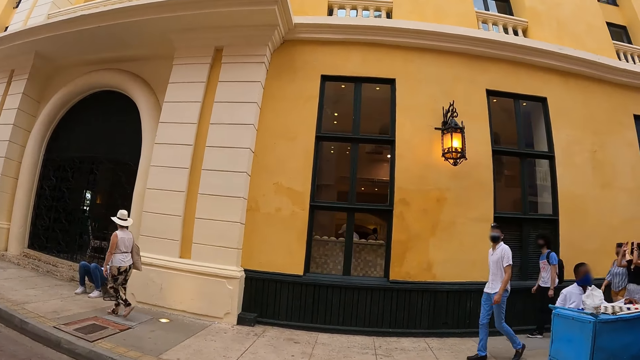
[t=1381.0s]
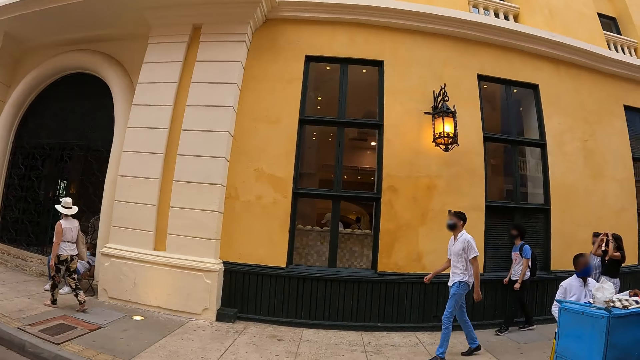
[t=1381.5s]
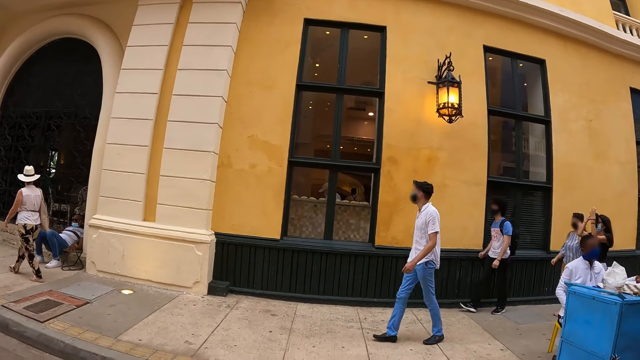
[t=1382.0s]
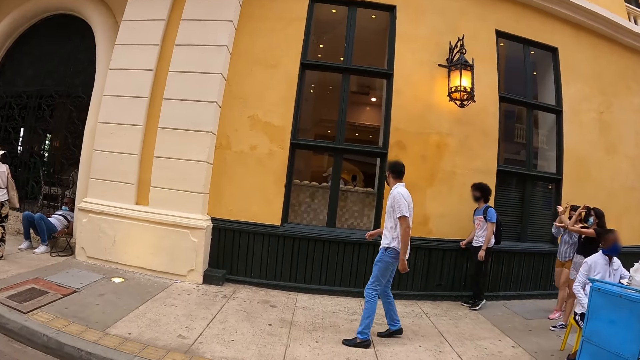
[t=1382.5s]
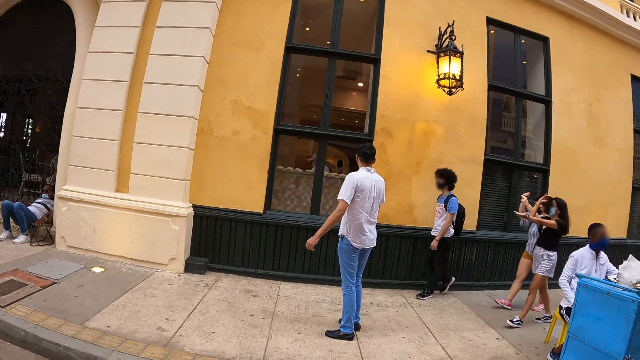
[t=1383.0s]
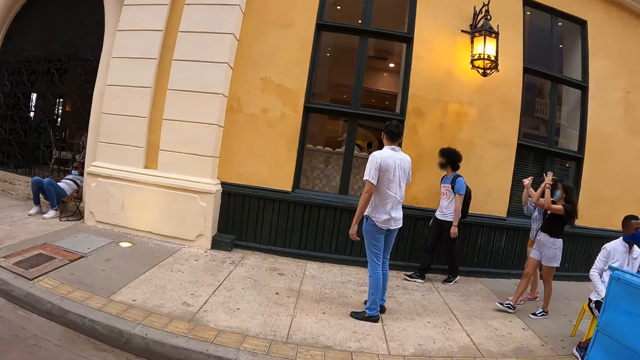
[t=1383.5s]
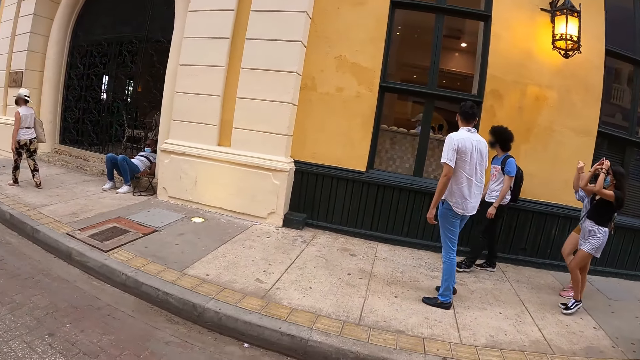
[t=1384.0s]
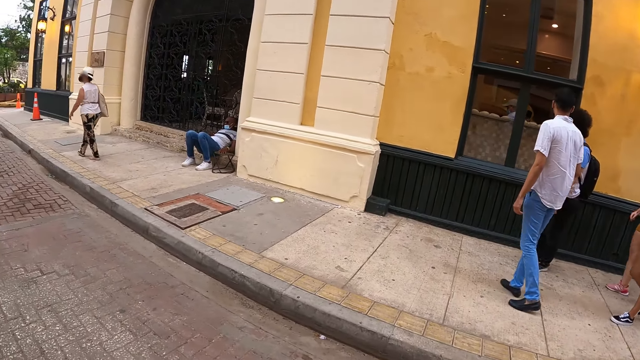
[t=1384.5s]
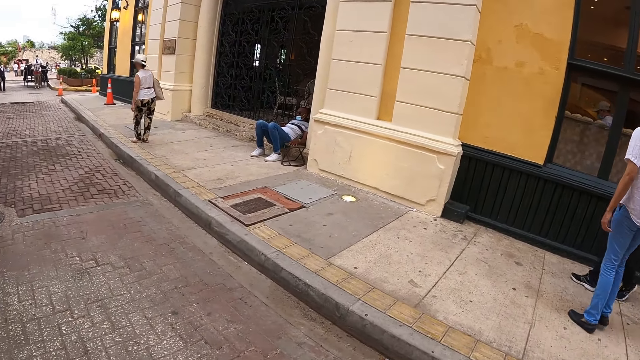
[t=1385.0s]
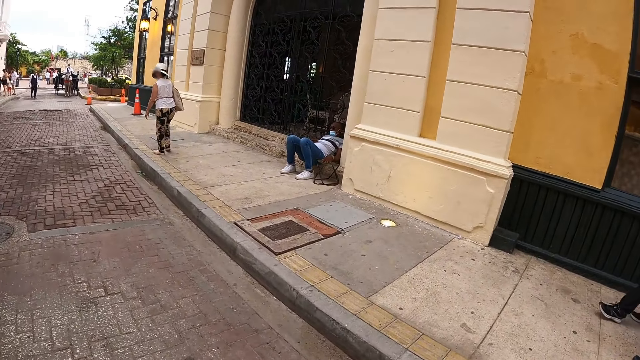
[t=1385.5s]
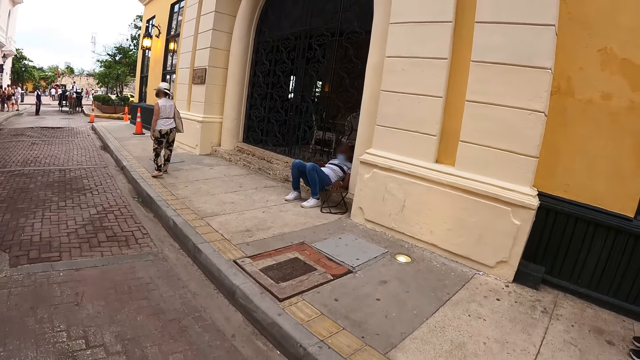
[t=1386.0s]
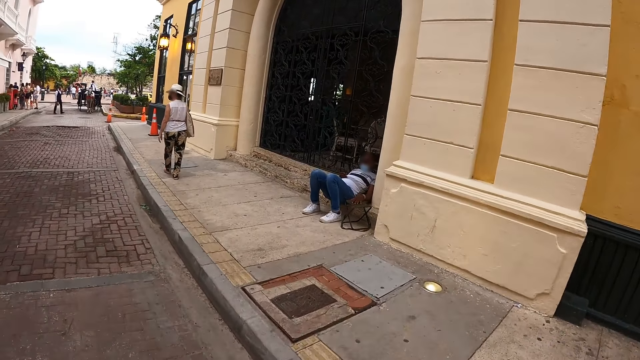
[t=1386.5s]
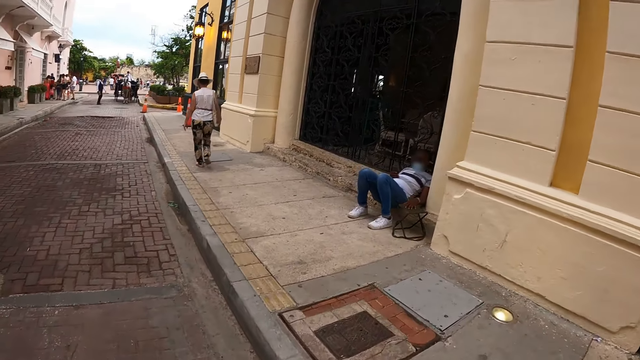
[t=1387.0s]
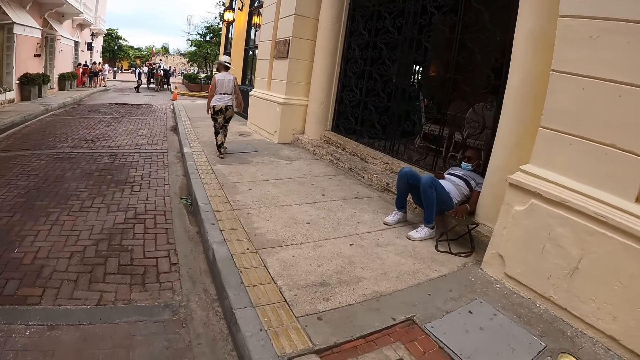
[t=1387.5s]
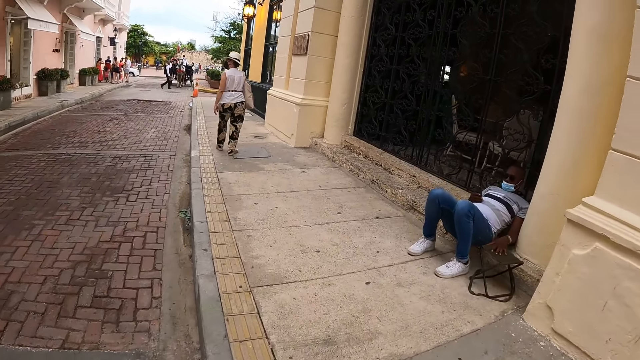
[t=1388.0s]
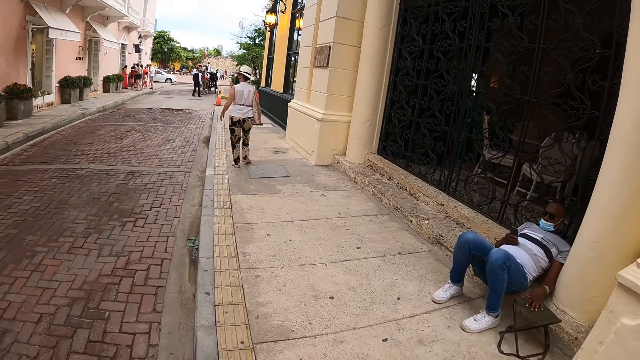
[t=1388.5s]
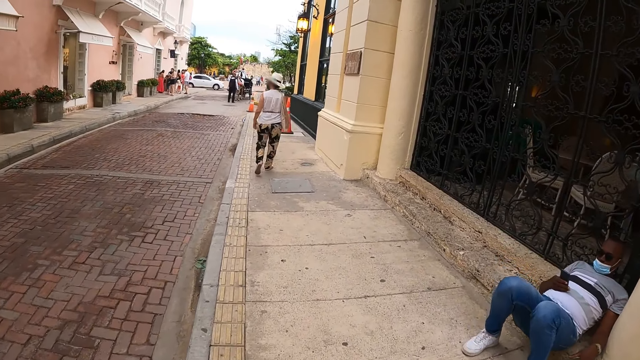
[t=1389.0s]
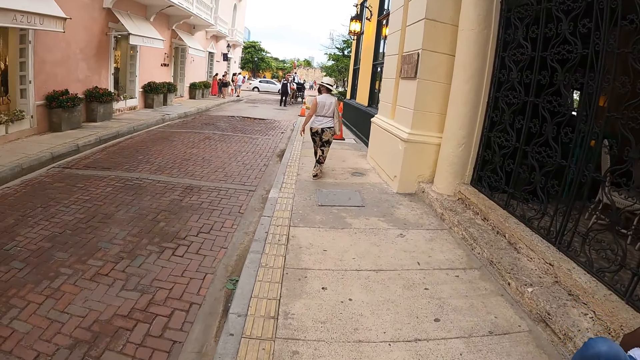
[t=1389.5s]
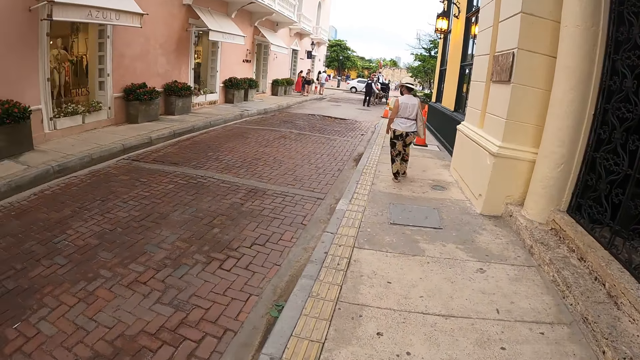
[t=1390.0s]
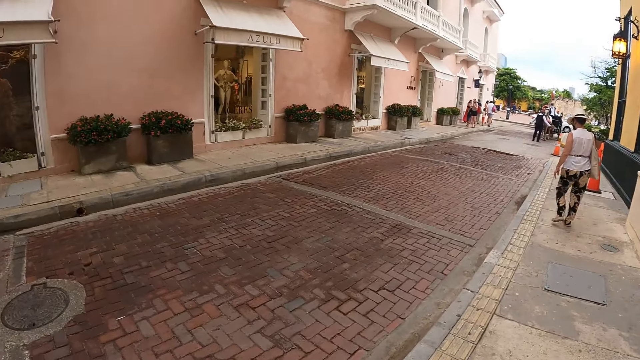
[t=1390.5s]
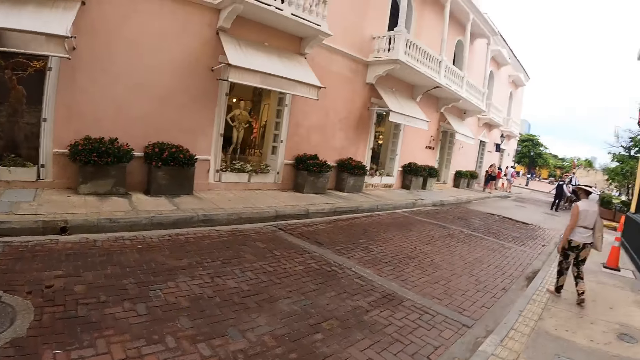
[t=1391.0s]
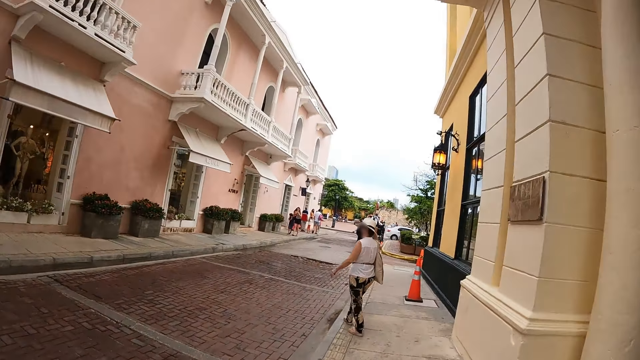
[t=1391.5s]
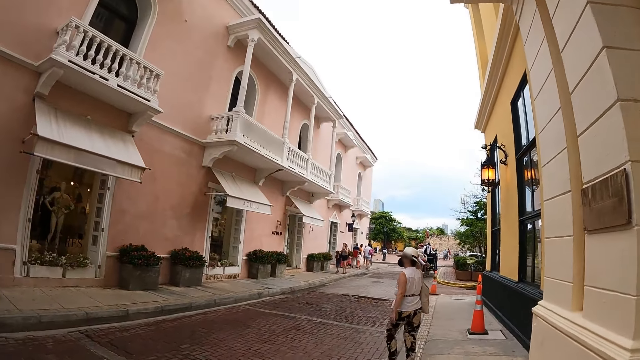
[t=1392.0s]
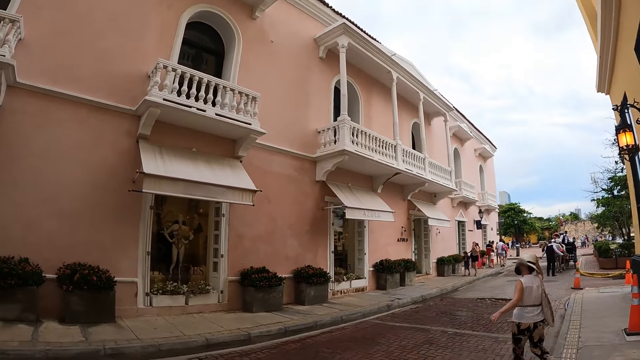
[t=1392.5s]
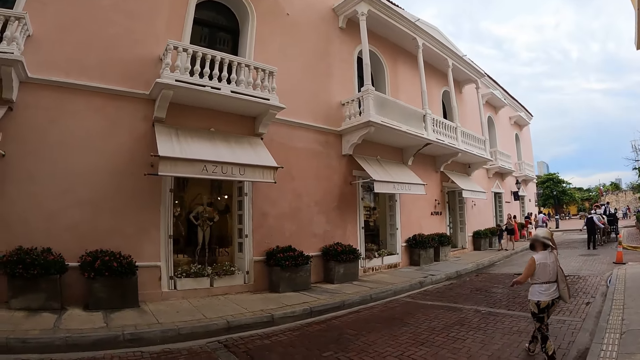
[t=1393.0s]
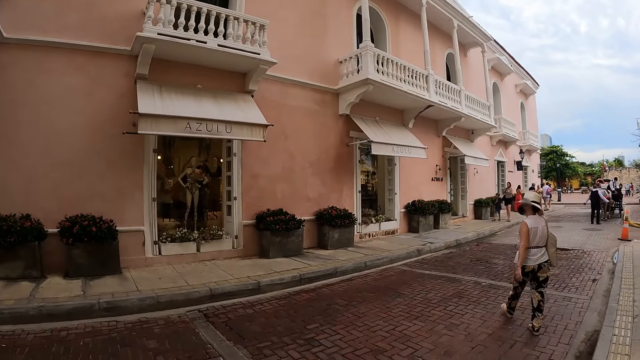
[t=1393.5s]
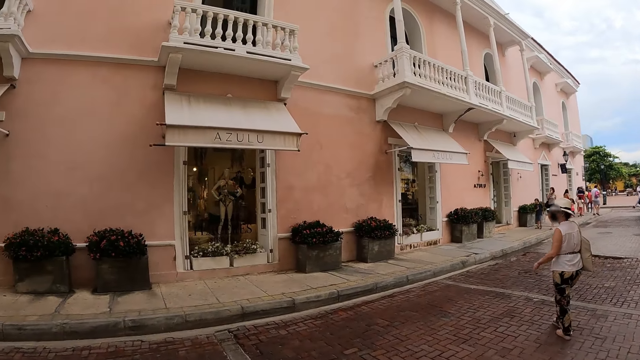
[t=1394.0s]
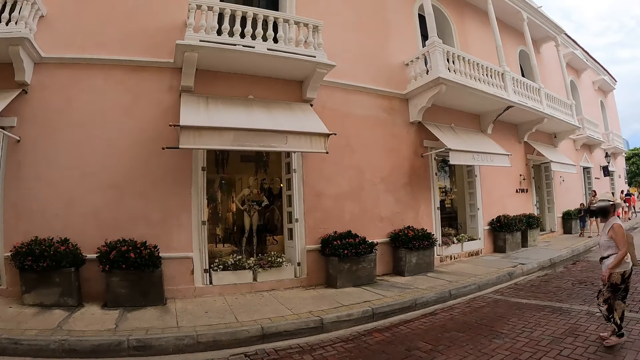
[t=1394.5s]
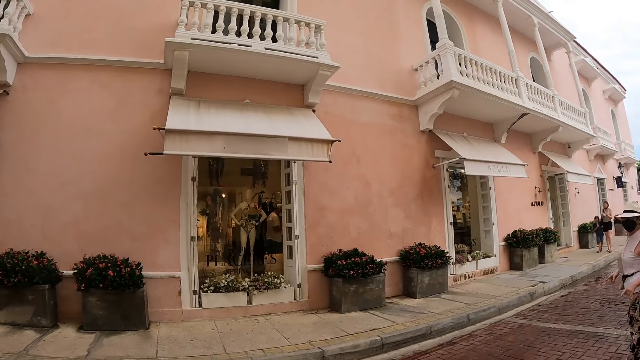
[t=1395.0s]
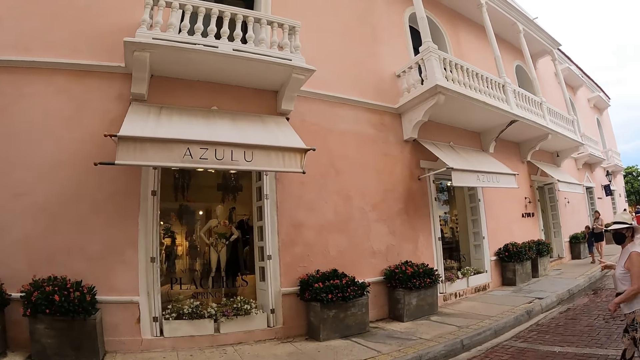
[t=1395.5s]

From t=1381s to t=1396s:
The camera wearer looks at a group of people. They look around the buildings. They walk. They look around.

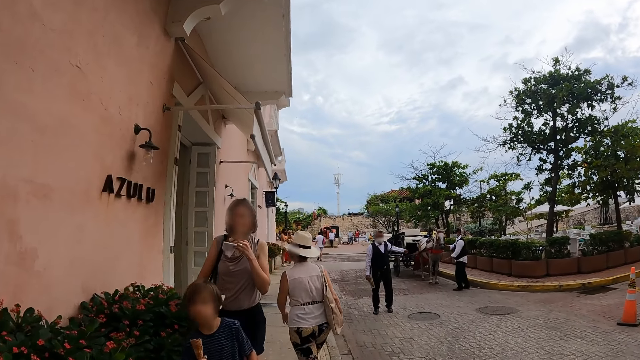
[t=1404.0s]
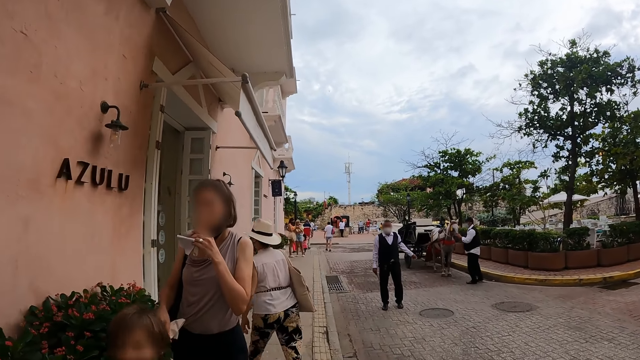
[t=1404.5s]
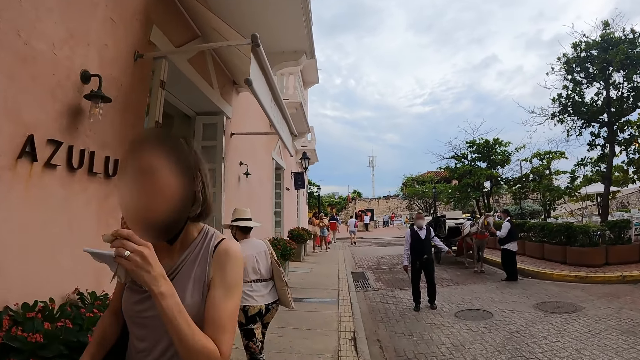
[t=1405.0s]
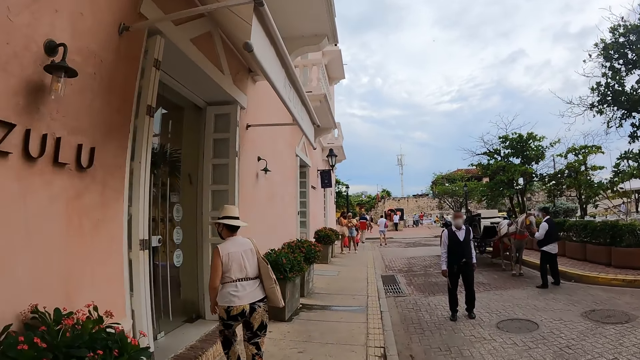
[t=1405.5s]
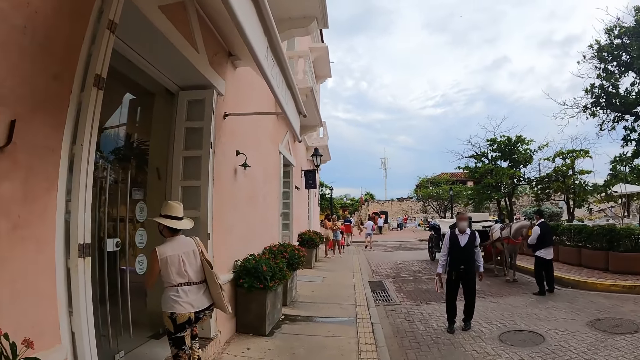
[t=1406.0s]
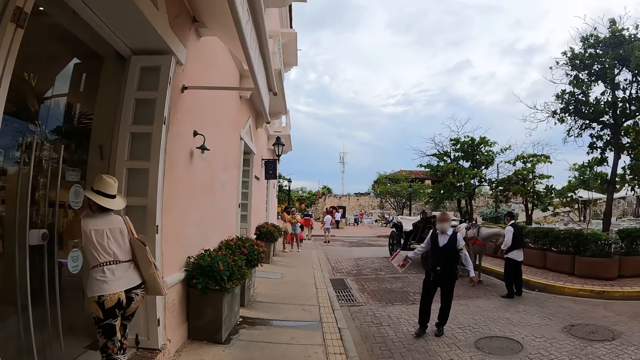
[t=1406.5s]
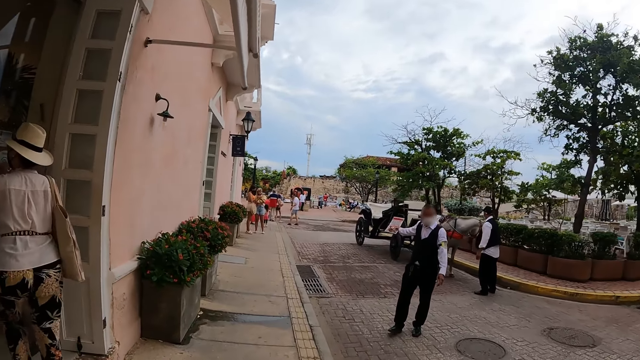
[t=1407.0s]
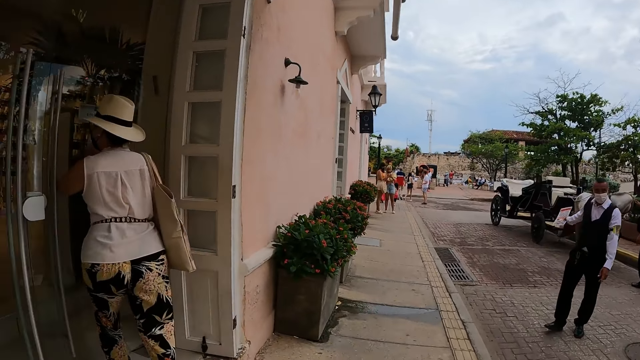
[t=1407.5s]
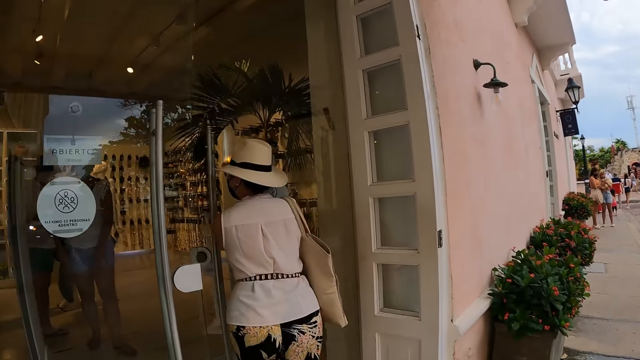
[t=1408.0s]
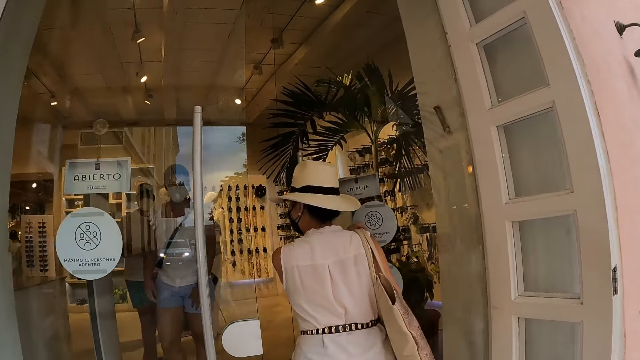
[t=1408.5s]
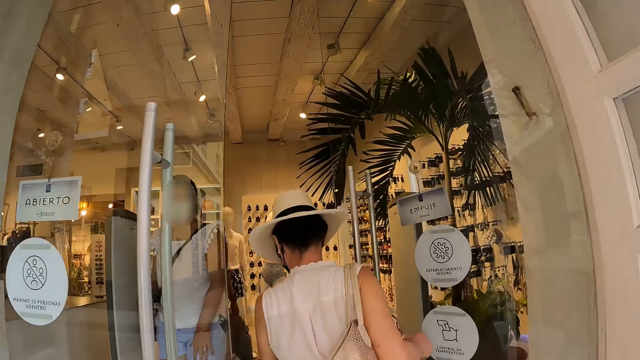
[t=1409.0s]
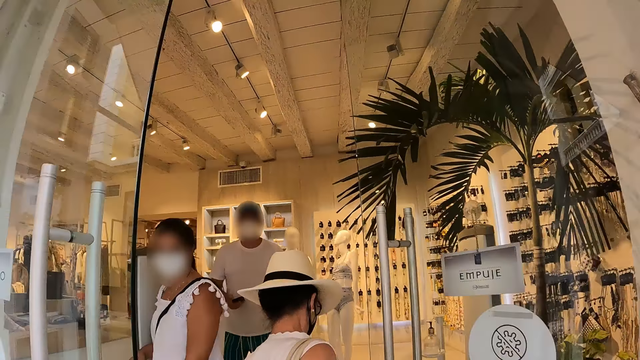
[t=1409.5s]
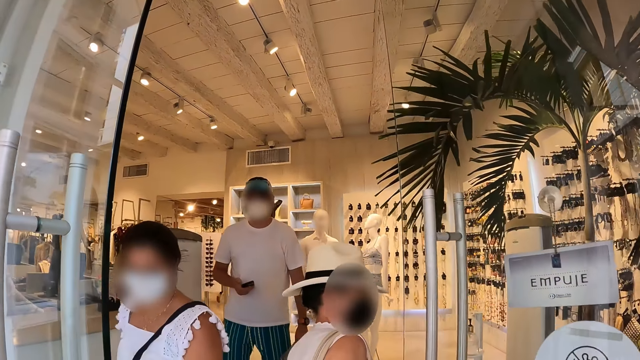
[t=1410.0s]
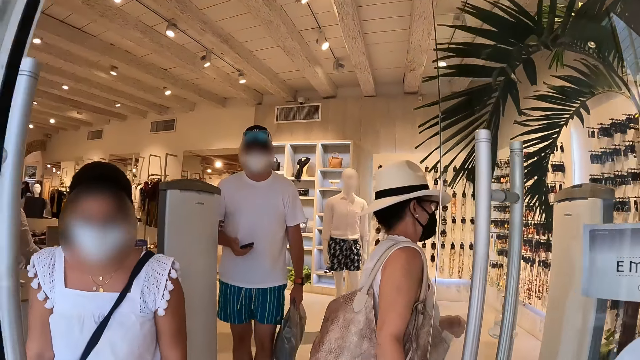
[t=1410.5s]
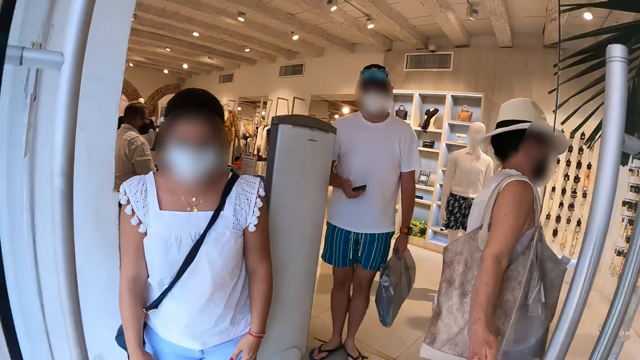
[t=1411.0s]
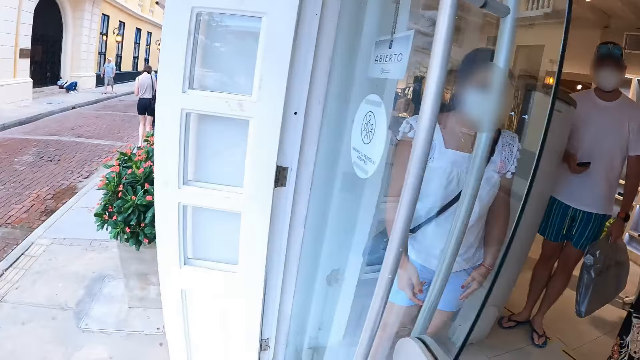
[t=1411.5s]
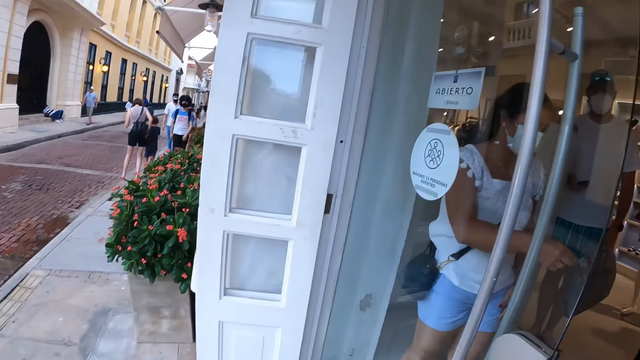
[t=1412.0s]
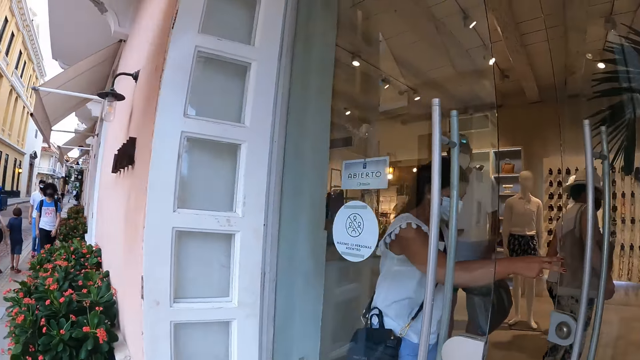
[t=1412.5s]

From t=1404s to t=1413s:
The camera wearer walks along the road. They walk in the cloth shop. They look into the shop.
